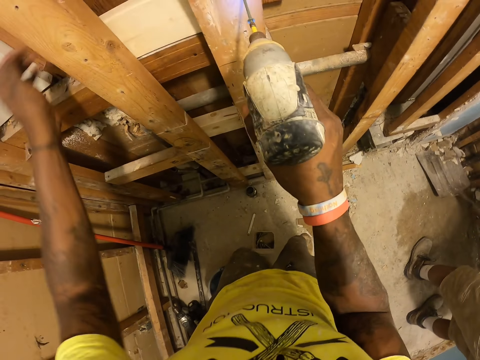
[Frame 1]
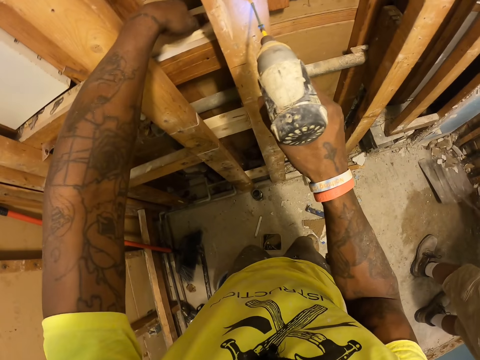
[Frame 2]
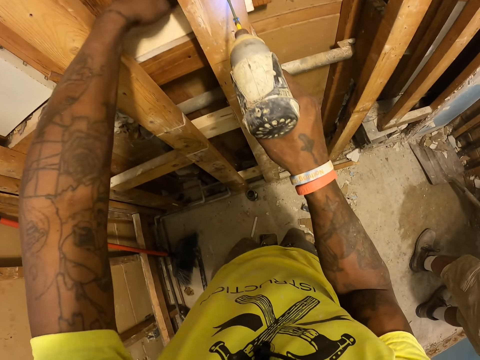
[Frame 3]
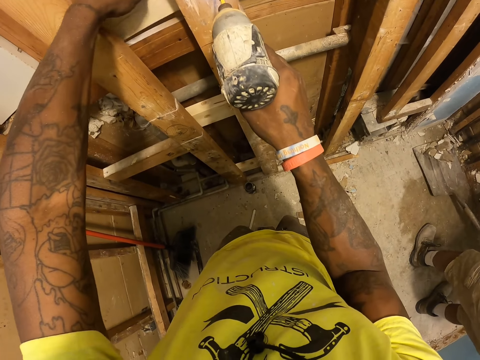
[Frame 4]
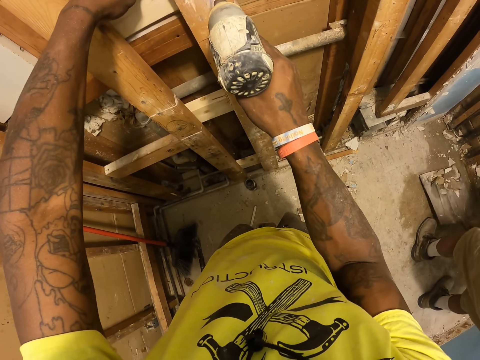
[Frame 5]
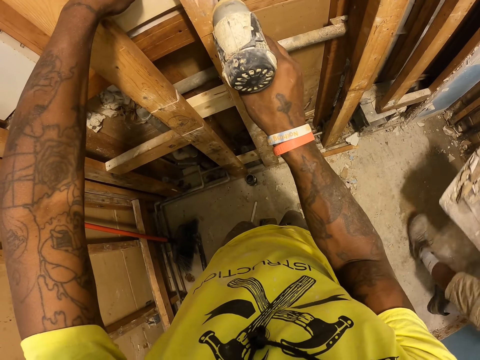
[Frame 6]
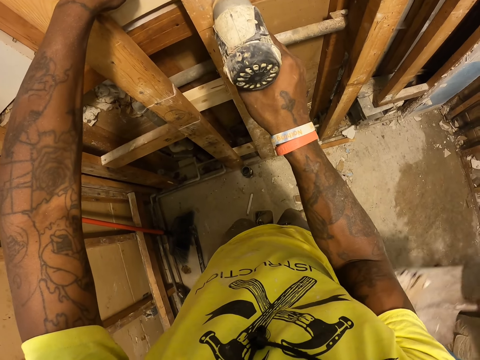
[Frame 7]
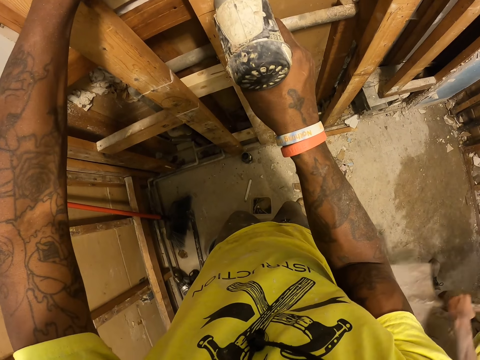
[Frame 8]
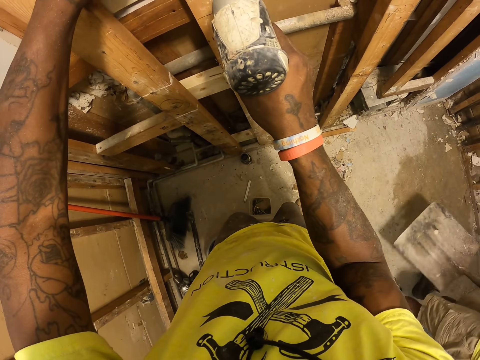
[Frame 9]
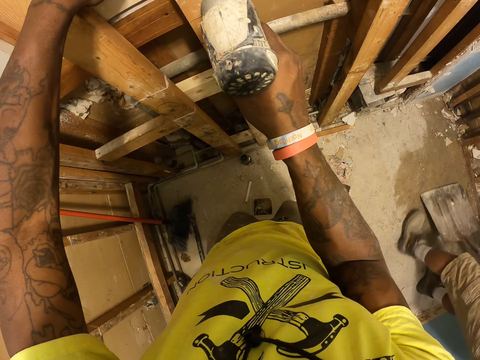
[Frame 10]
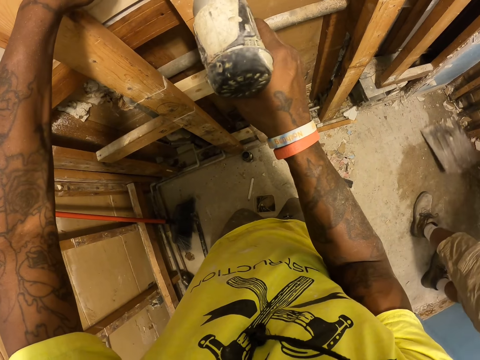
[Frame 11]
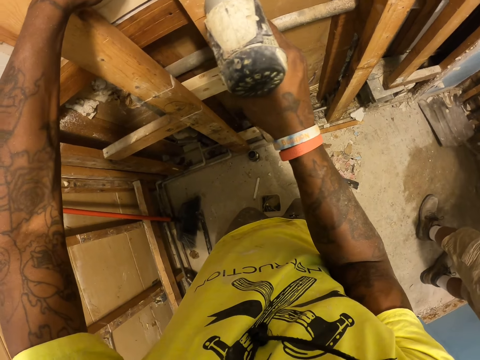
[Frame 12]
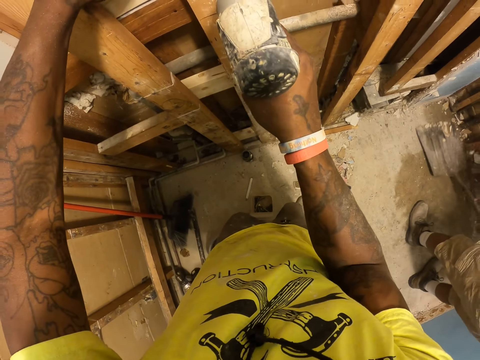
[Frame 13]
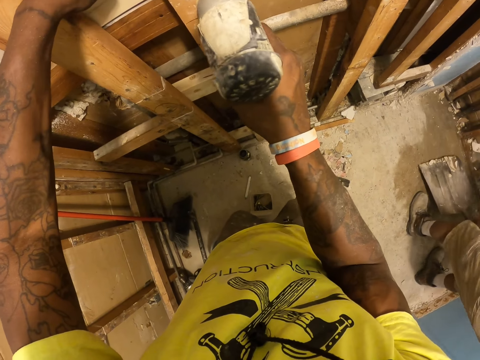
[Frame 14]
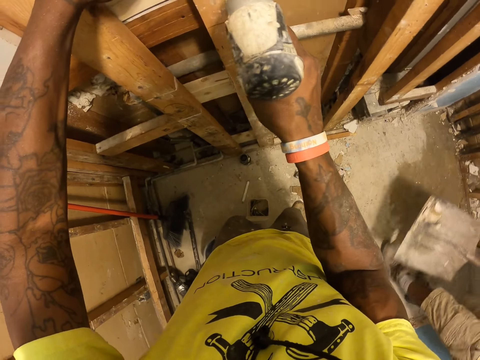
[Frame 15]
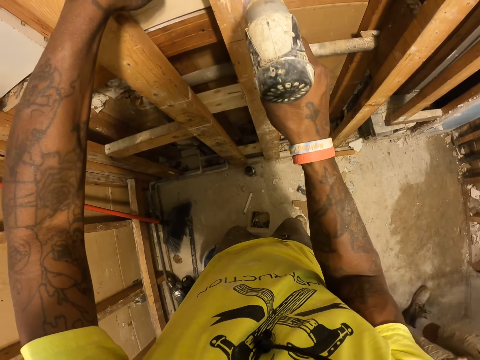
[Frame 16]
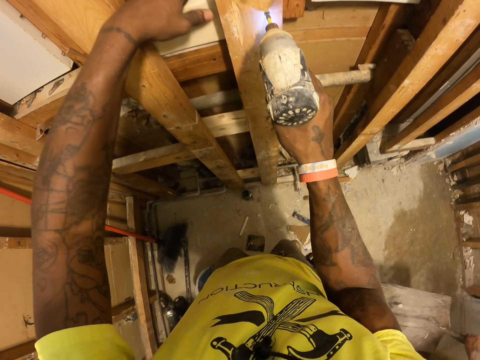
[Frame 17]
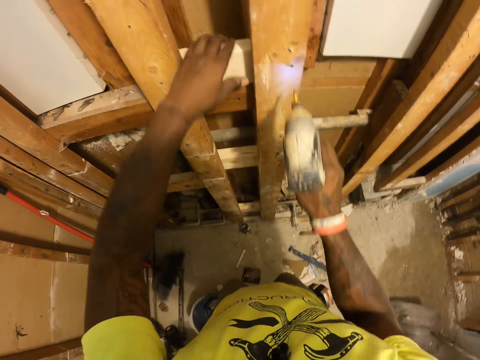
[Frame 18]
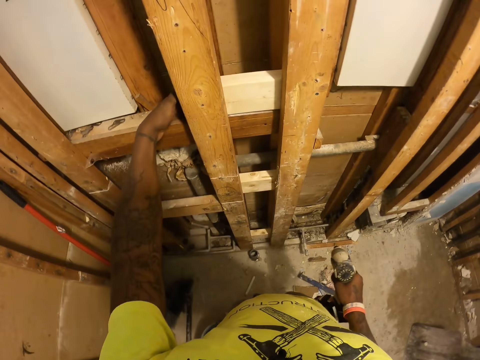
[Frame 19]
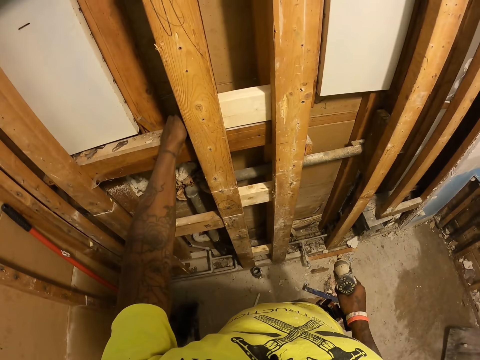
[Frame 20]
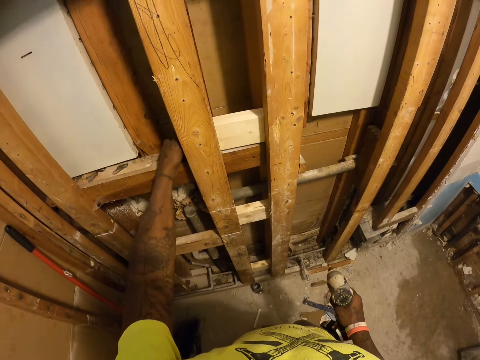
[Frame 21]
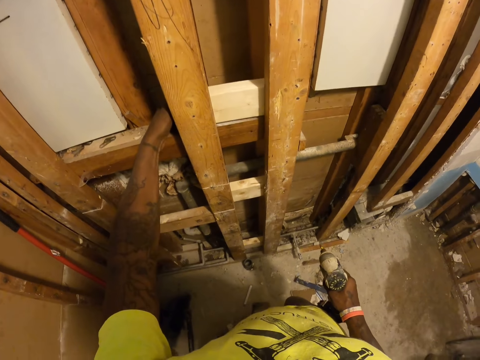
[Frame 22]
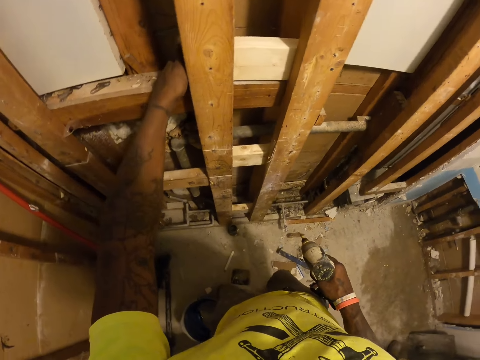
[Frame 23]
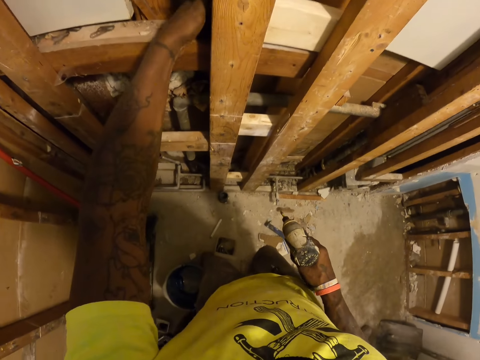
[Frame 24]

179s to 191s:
The camera wearer unhands the wood, aligns the wood and places the white wood against the wooden structure. A person disposes the waste. The person scoops waste. The person disposes the waste. The person holds a spade. The camera wearer unhands the wood and aligns the wood. He checks the wooden structure with his left hand.

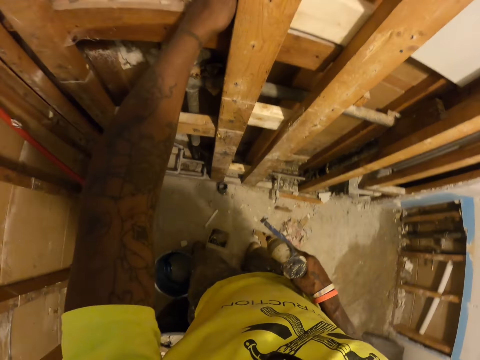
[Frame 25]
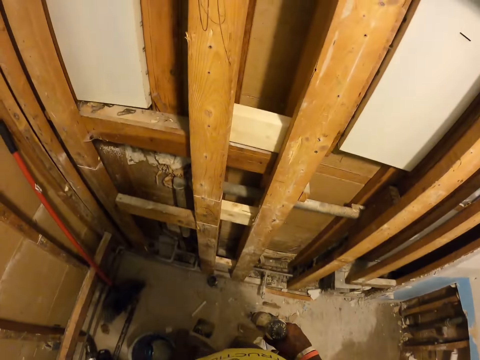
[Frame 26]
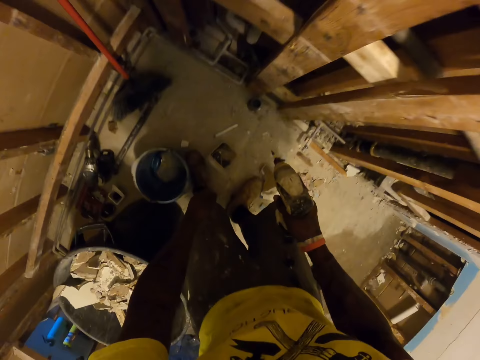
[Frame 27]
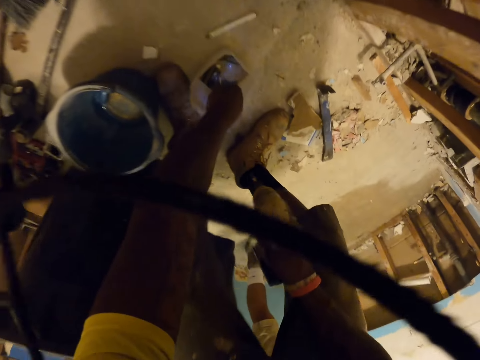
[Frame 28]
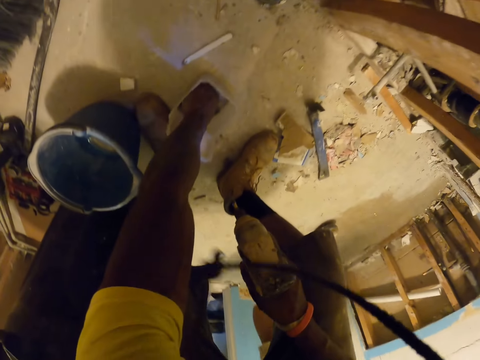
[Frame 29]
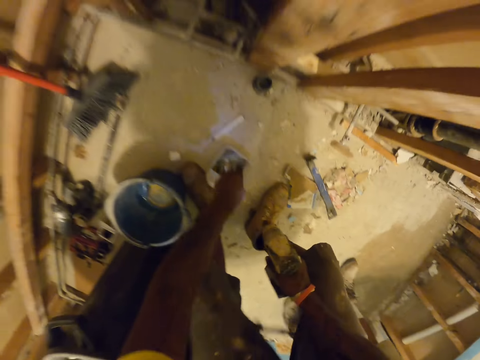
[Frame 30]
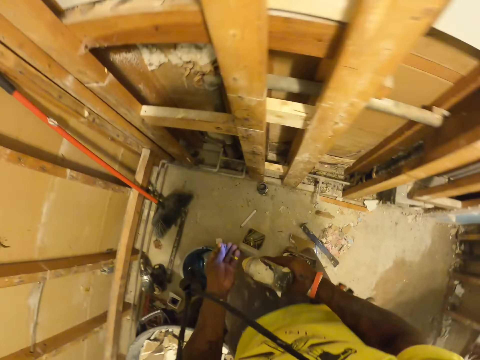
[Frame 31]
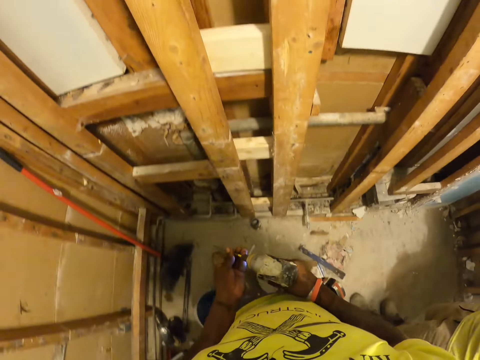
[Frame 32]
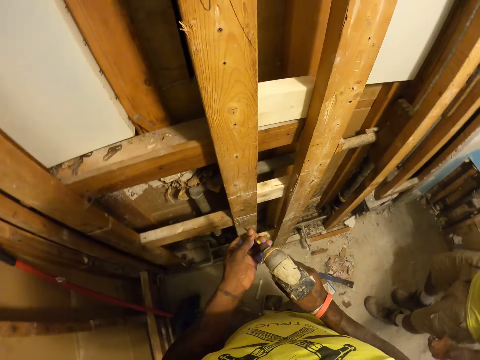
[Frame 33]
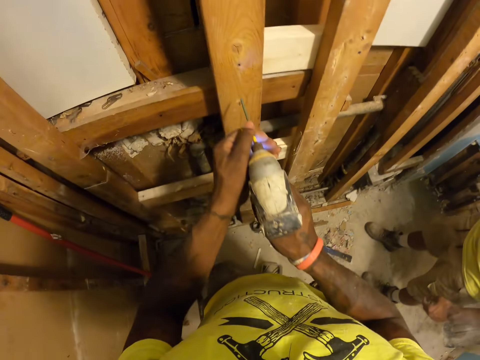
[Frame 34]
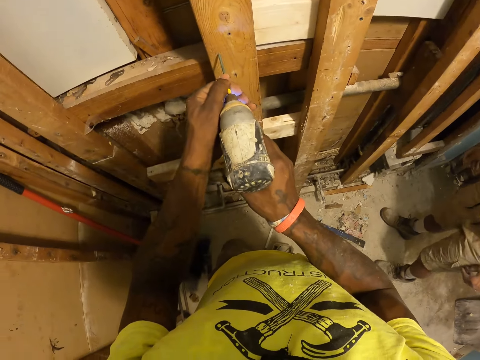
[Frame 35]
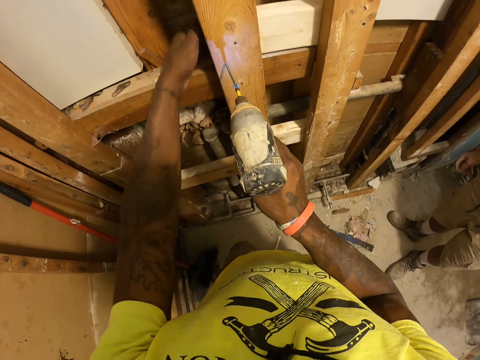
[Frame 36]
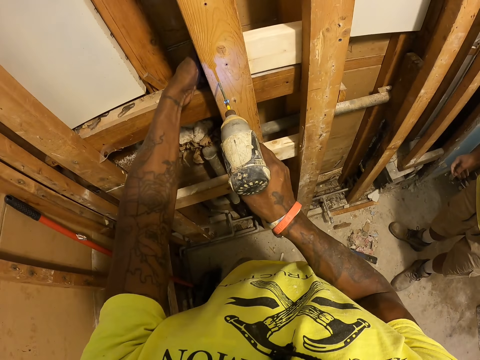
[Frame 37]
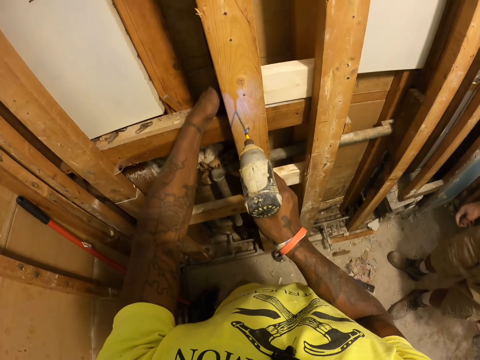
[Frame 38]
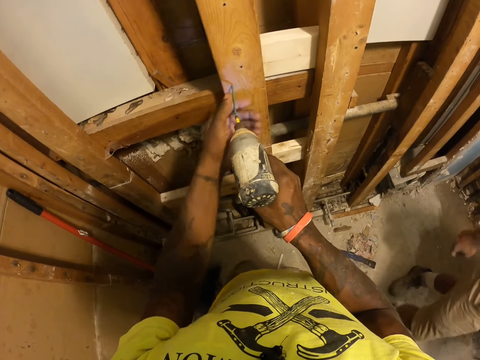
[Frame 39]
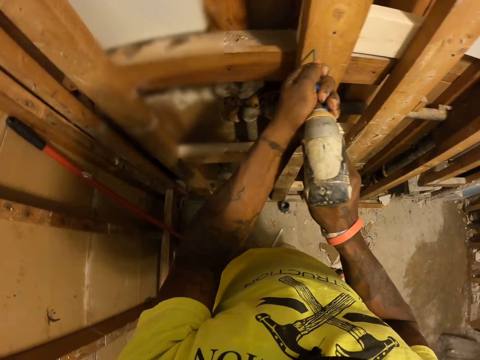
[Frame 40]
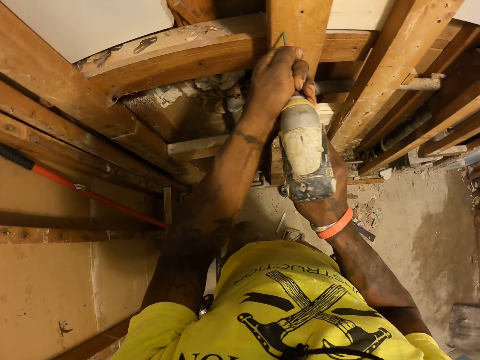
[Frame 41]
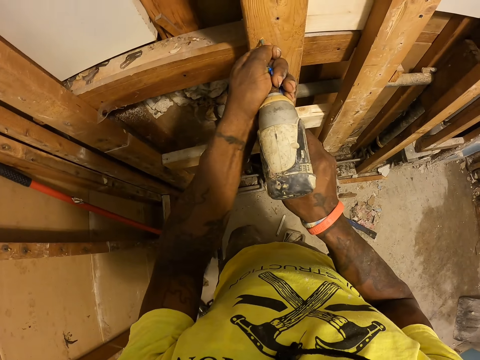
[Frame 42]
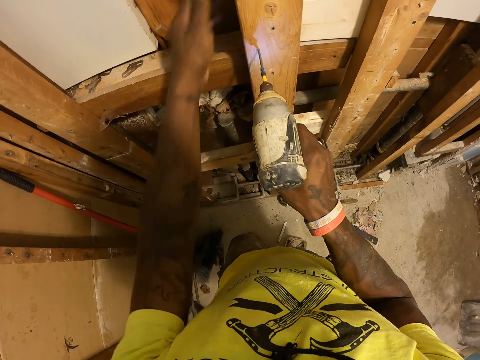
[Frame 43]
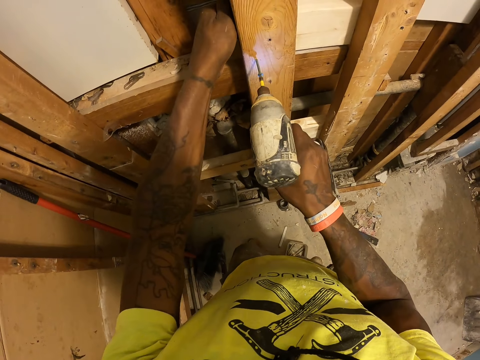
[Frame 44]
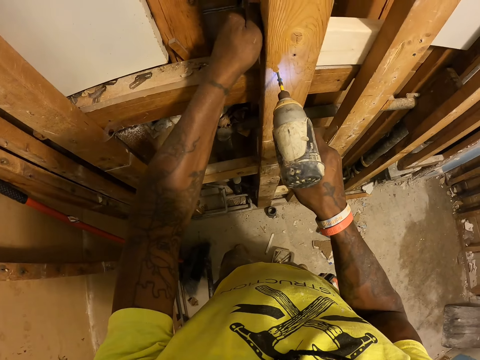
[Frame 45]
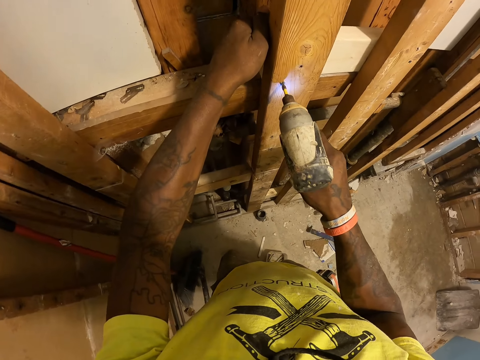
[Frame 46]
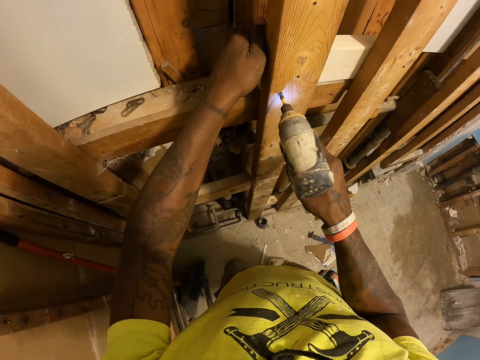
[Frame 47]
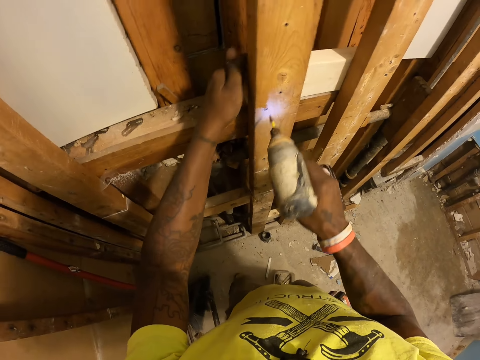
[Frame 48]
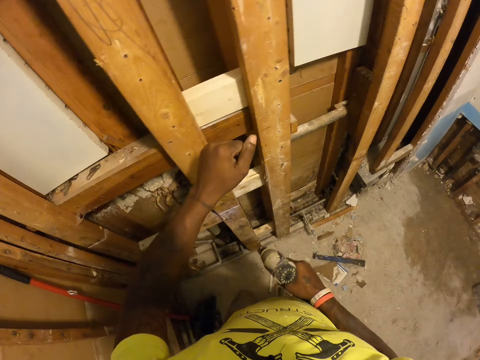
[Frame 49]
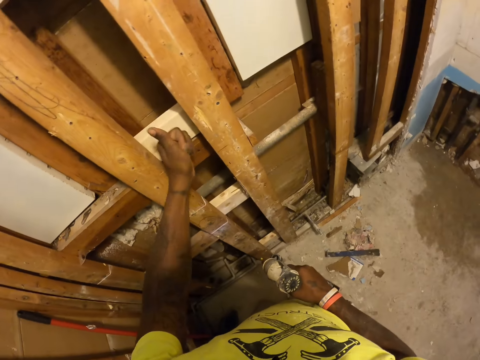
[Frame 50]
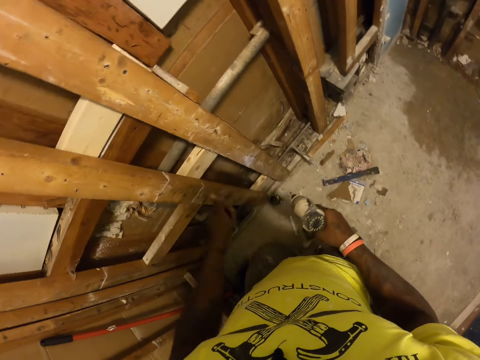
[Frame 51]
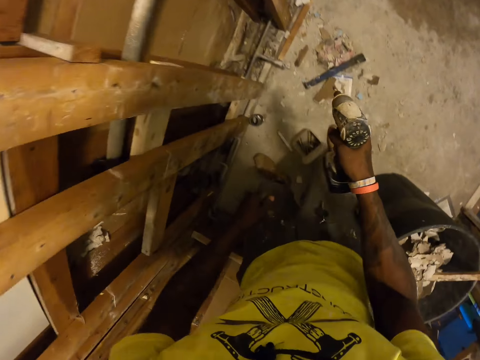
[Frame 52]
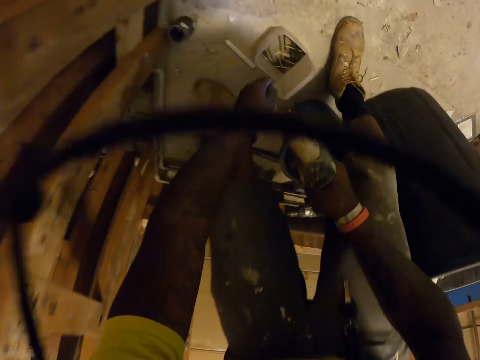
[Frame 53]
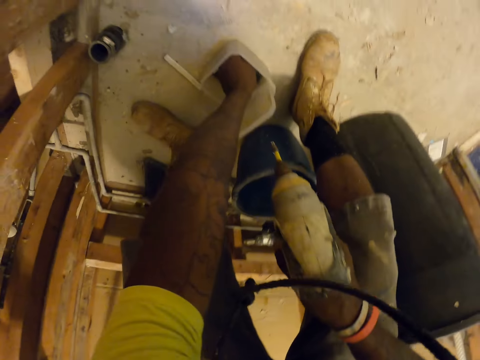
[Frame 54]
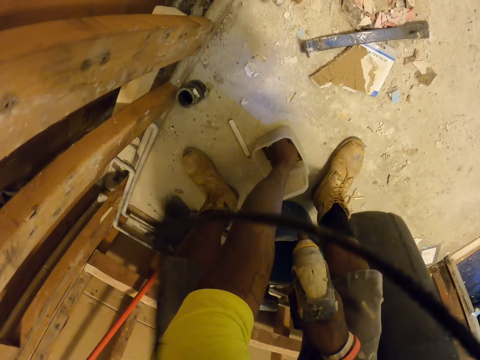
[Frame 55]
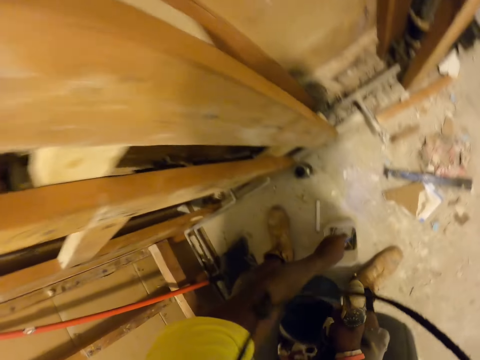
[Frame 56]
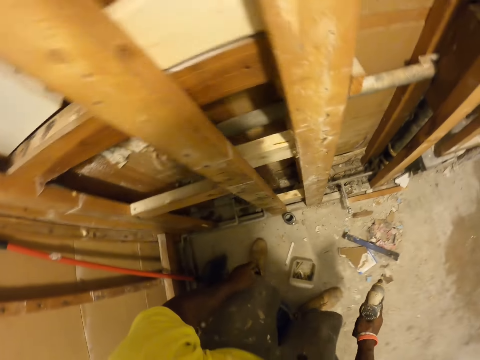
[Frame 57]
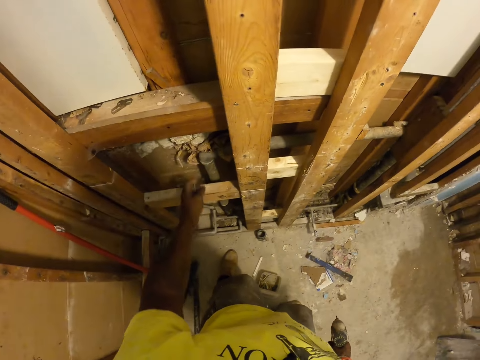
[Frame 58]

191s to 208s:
The camera wearer picks up a nail from the box with his left hand. He puts the nail in the drill chuck. A person walks towards the camera wearer. The camera wearer drives the nail in the wood using the drill. The person stands near the camera wearer. The camera wearer holds the wood. He walks in the workshop. He unhands the wood. He holds the nail. He unhands the nail. He holds the wood. He holds the drill. He hits the wooden structure with his left hand. He picks up a nail from the box with his left hand.
